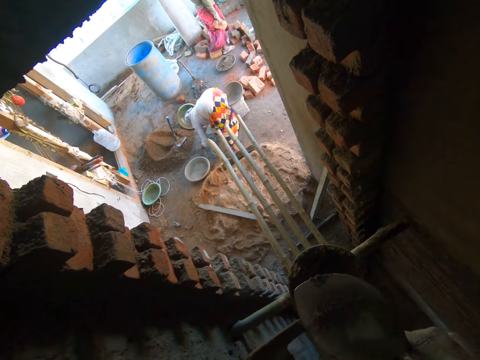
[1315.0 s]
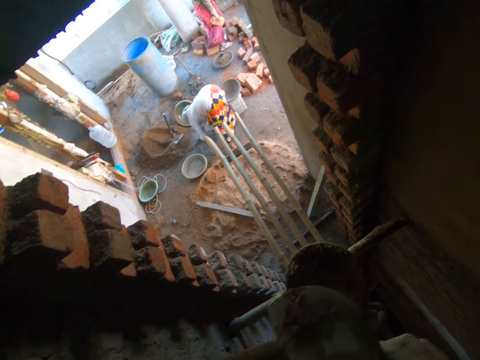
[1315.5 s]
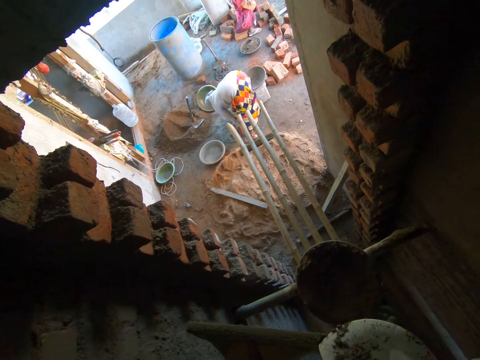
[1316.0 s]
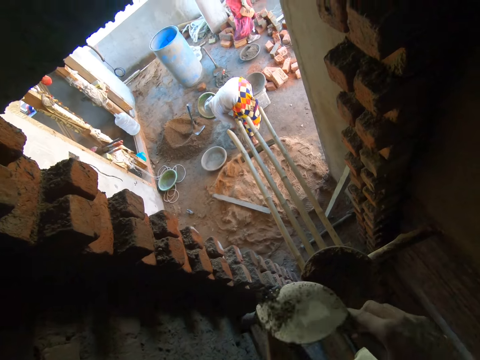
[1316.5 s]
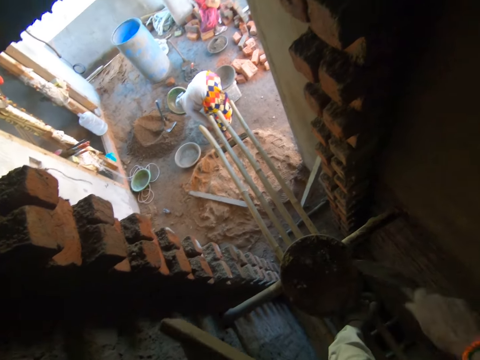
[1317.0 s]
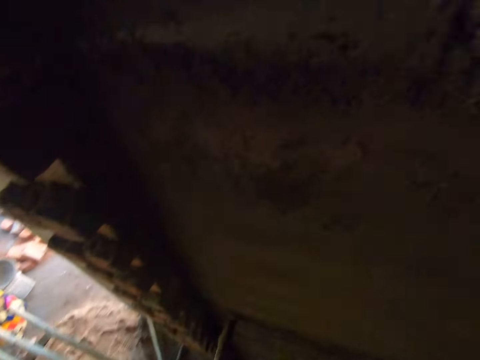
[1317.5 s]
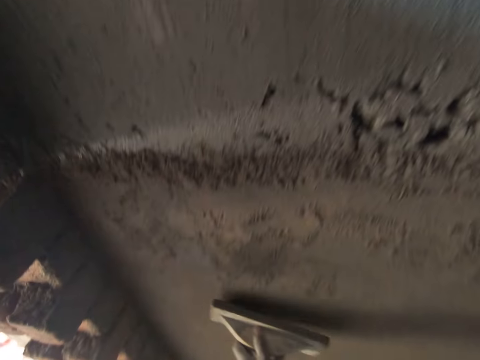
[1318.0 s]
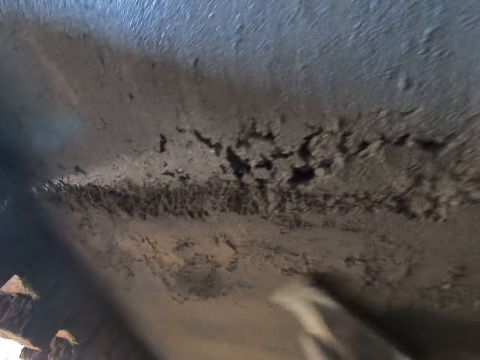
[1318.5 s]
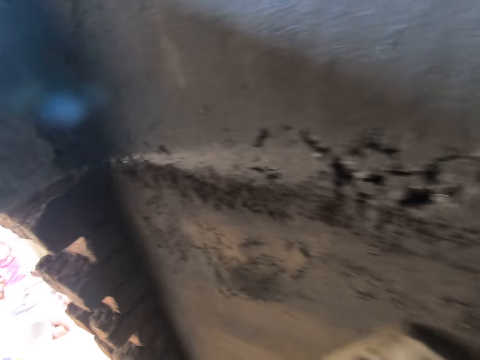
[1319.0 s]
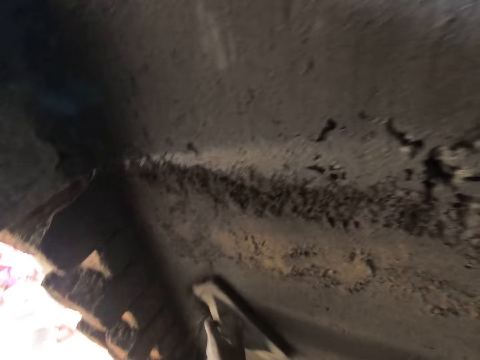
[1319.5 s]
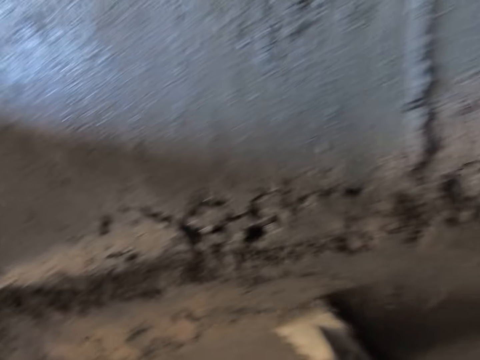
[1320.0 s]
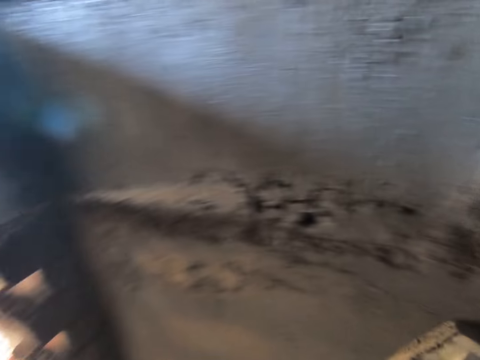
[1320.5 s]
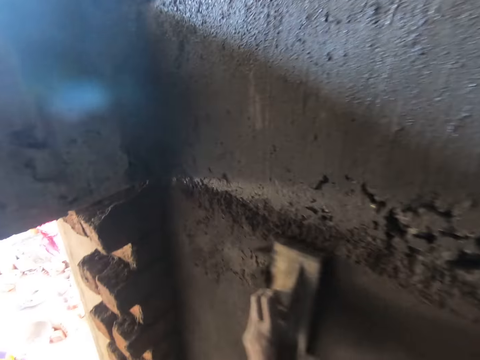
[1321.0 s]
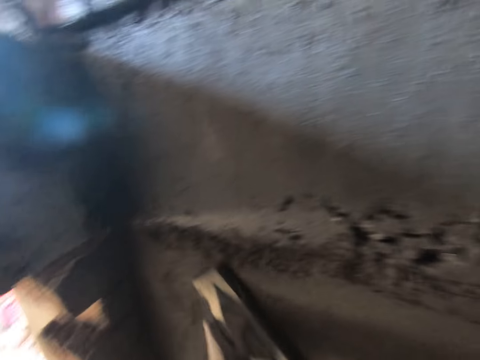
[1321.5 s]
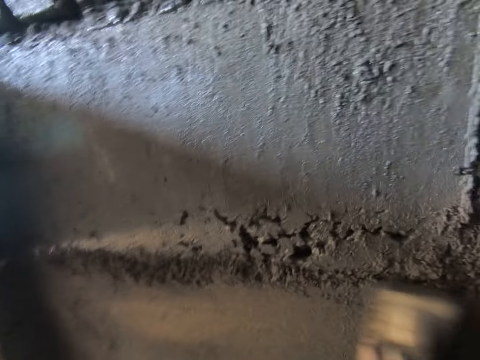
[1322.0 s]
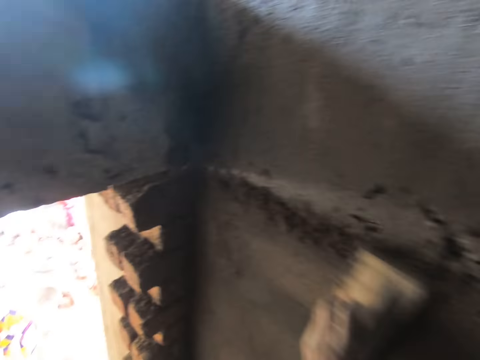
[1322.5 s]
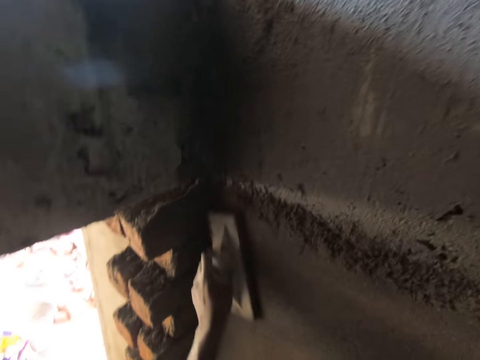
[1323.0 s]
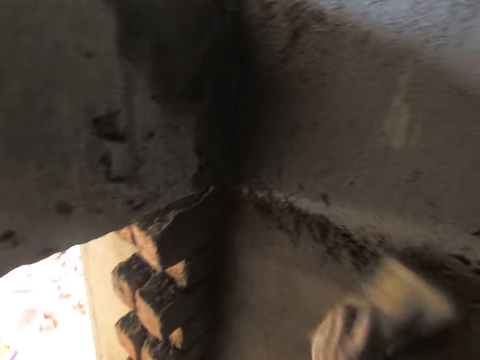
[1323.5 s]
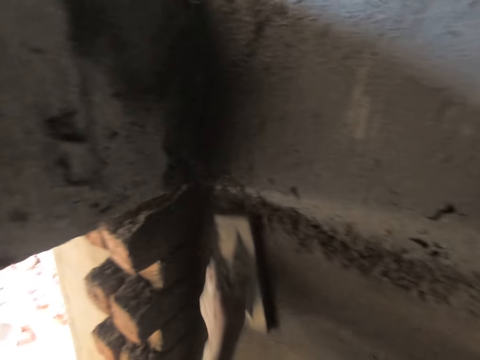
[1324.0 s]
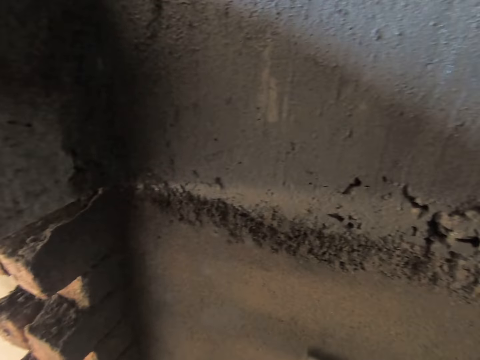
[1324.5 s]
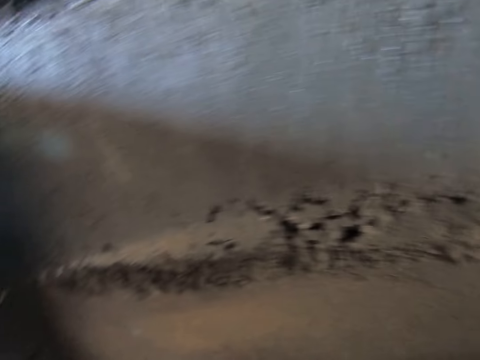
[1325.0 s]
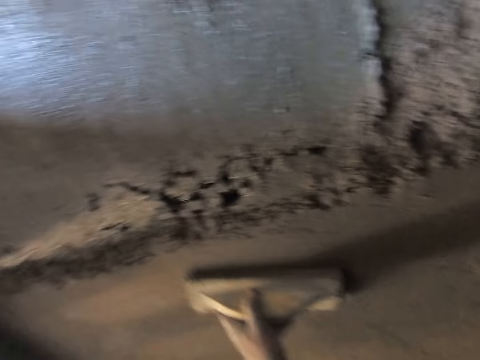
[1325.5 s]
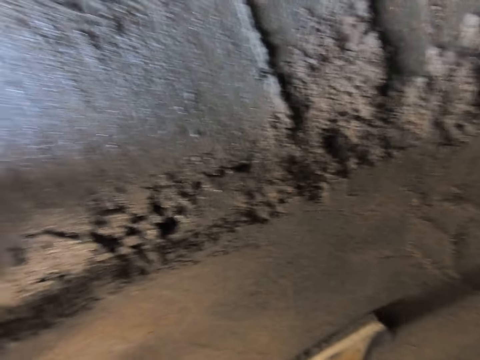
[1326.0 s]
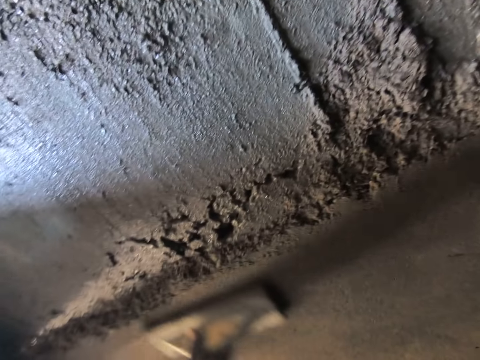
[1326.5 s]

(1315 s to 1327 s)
The camera wearer smoothens the sand on the wall with the wooden float in his left hand.

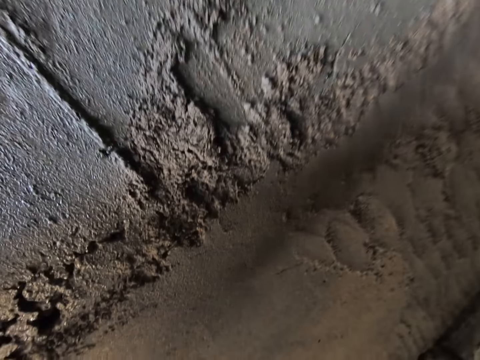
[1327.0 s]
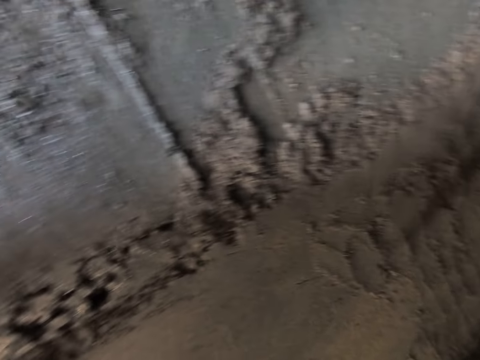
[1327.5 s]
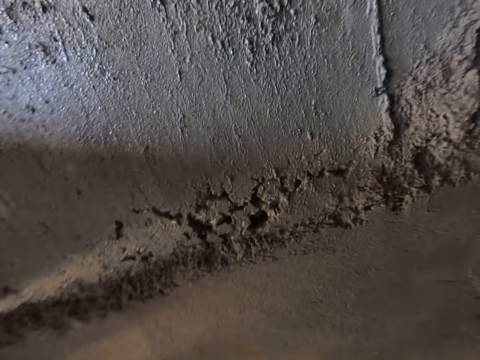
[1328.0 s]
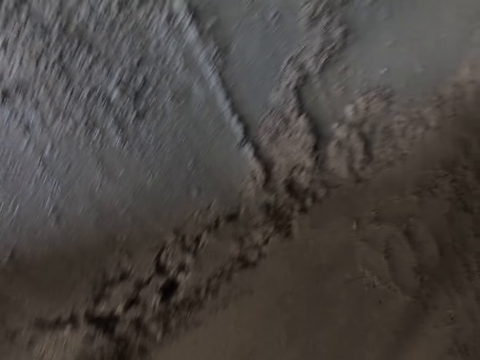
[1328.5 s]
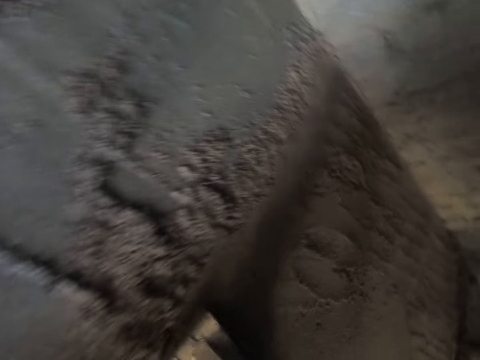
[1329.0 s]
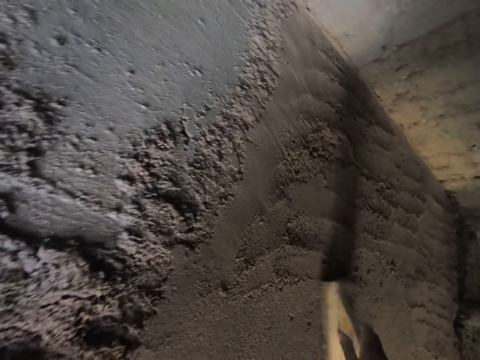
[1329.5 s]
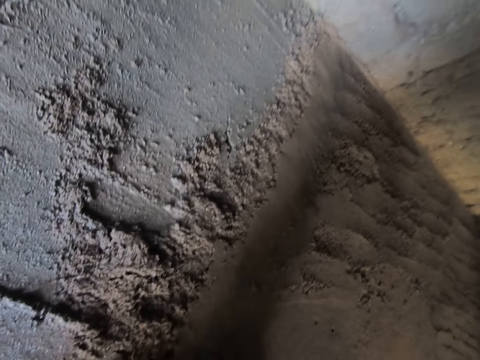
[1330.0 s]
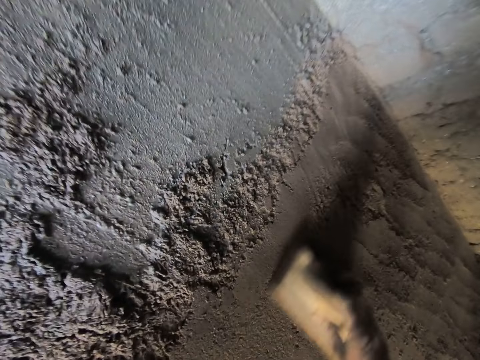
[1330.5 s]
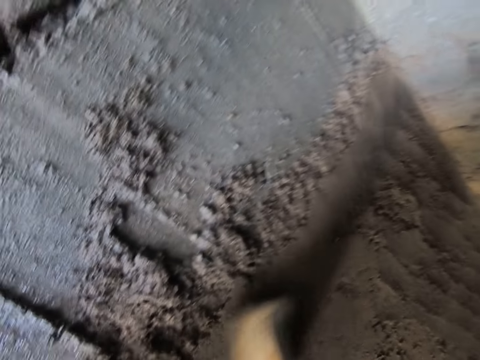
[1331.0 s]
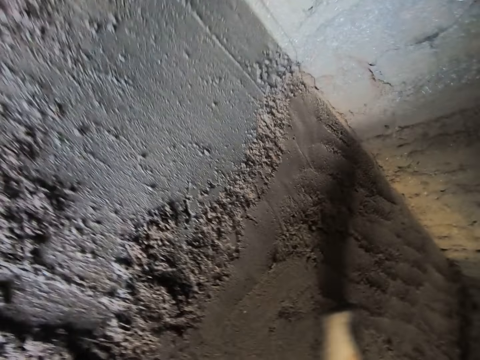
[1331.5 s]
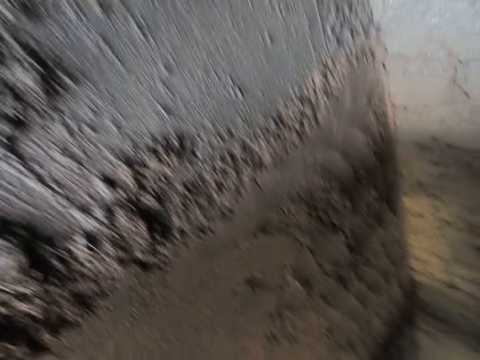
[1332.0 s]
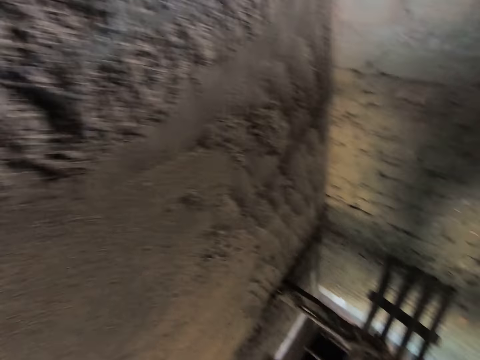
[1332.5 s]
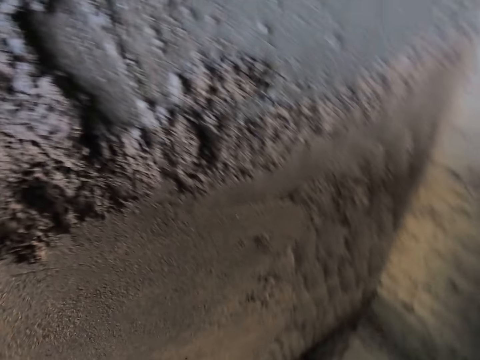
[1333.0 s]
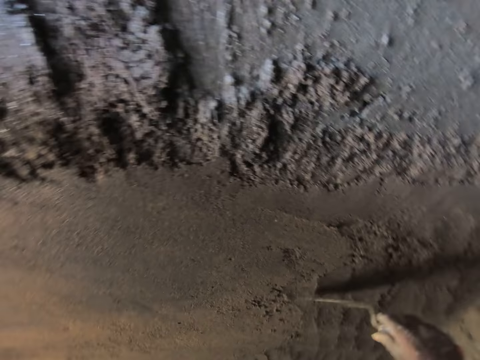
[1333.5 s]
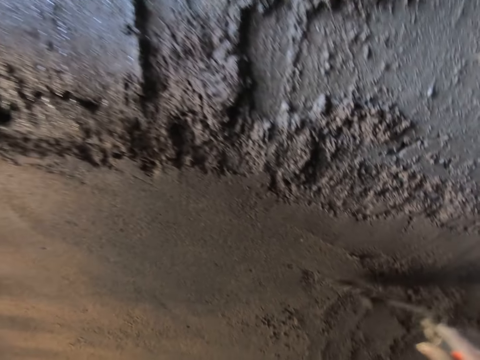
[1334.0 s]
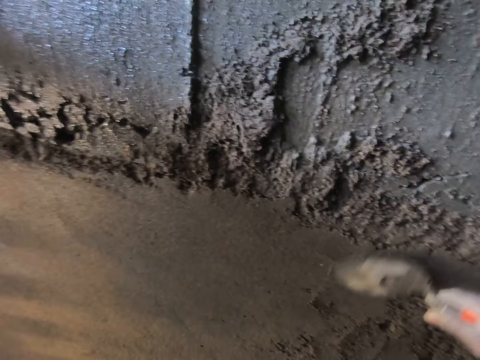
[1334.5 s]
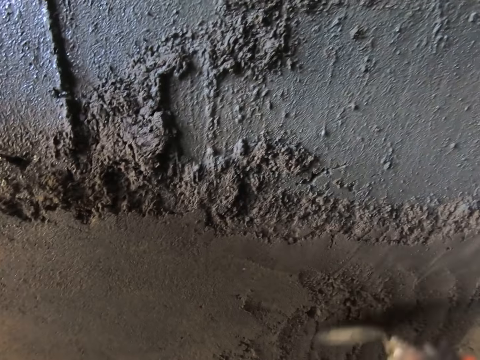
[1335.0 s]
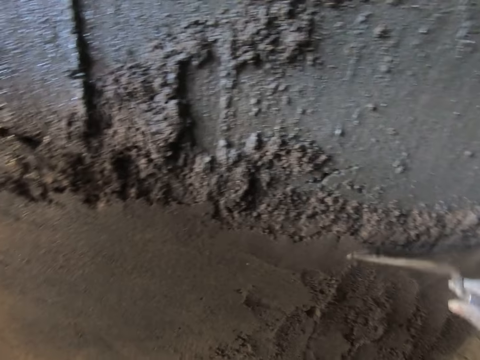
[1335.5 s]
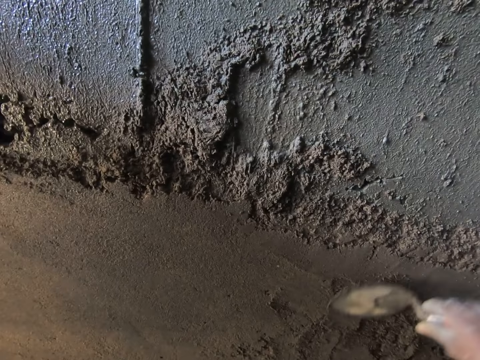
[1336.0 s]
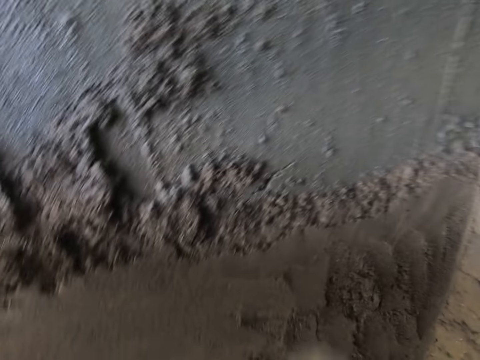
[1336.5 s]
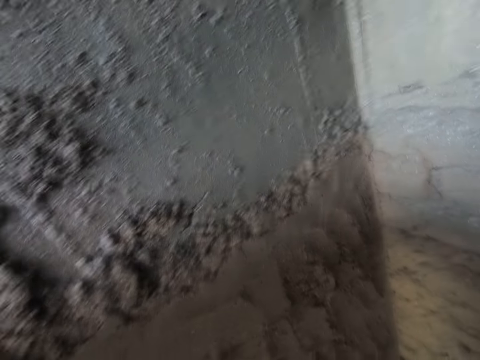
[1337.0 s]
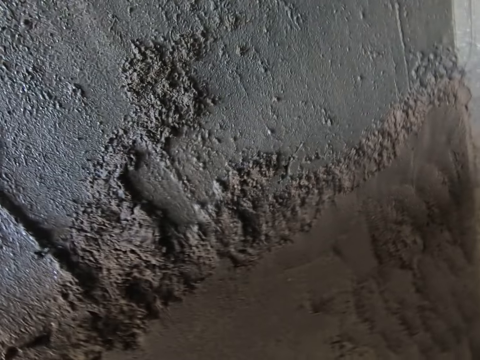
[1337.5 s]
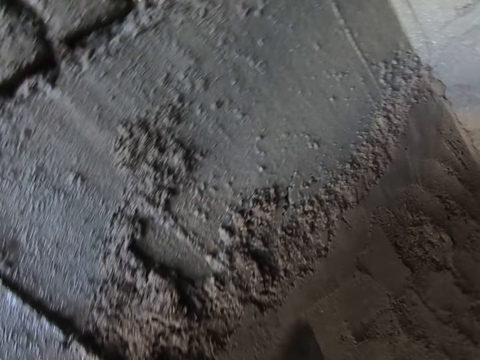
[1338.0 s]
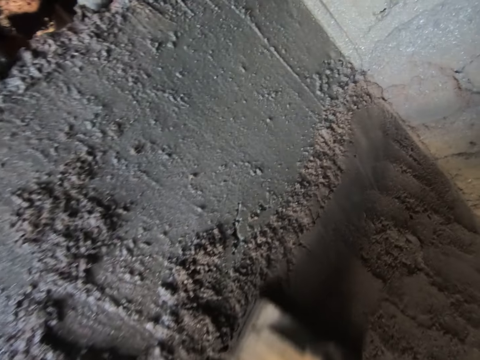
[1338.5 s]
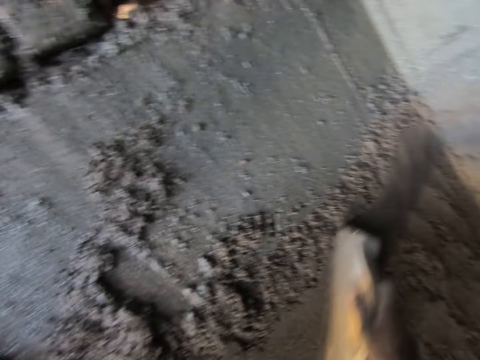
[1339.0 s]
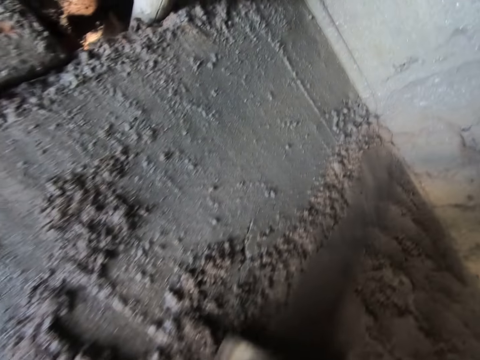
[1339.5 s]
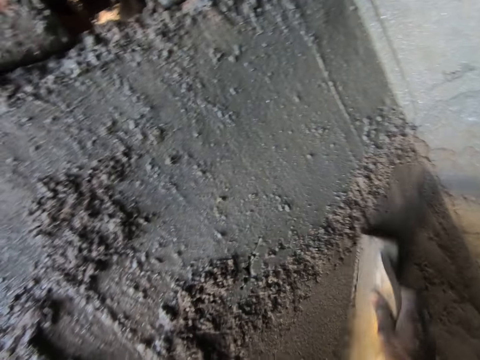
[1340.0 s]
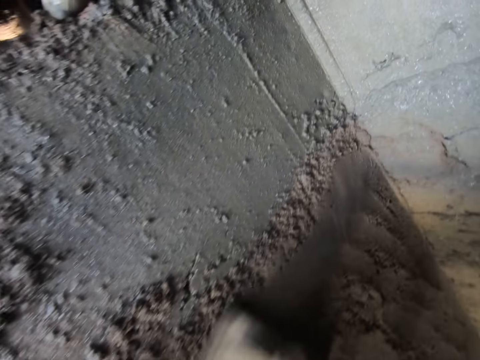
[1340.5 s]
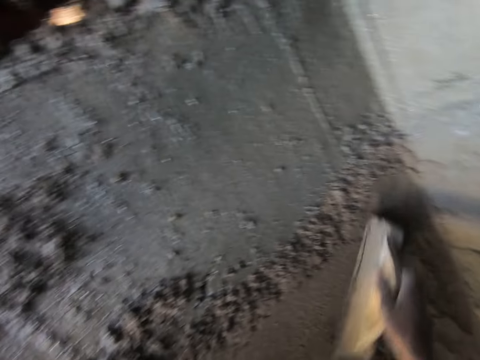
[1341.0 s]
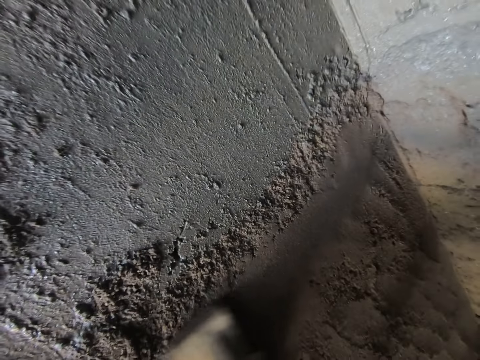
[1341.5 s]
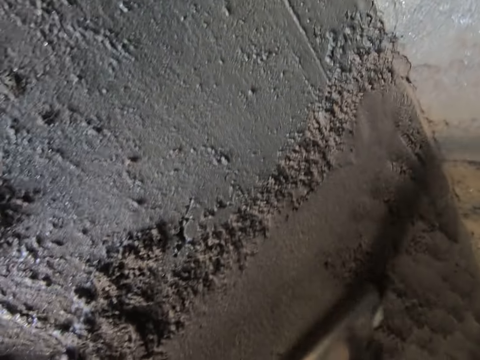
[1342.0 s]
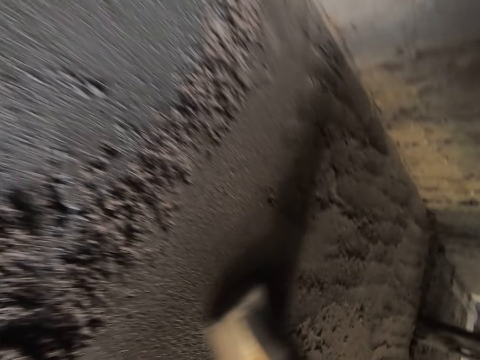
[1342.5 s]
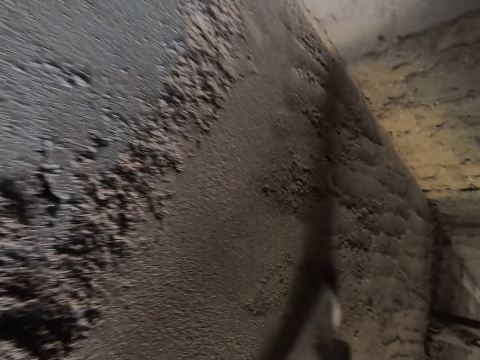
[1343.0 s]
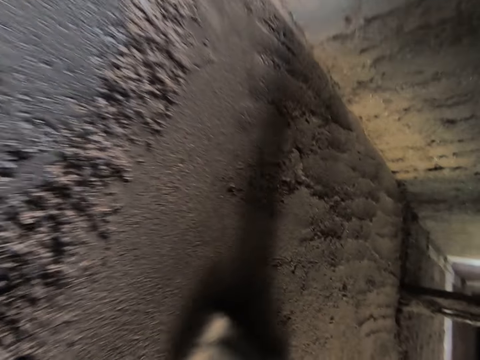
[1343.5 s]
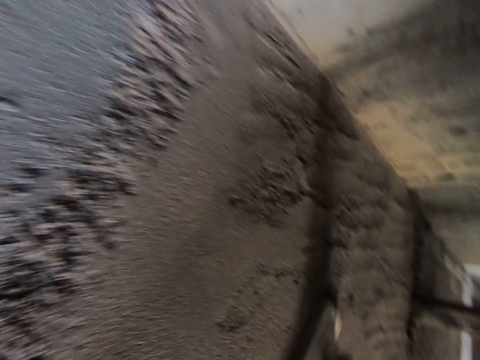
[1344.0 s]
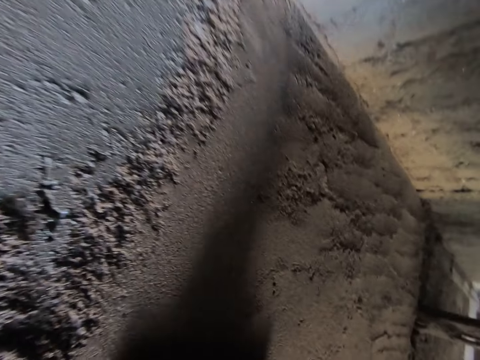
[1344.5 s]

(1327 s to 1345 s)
The camera wearer moves the wooden trowel away from the wall. He plasters the wall using the wooden trowel. He moves the wooden trowel away from the wall. He smoothens the sand on the wall with the hand shovel in his right hand. He passes the hand shovel from his right hand to his left hand. He moves the trowel away from the wall. He smoothens the sand on the wall with the wooden float or wooden trowel in his right hand.
